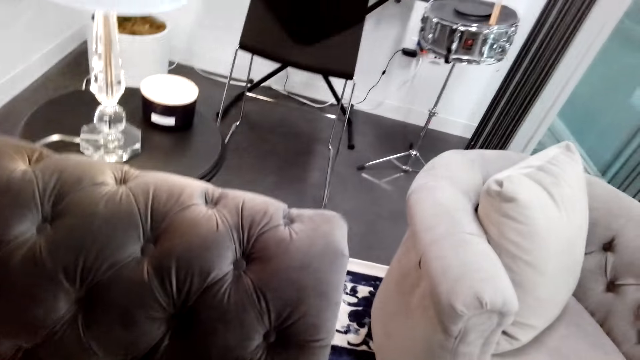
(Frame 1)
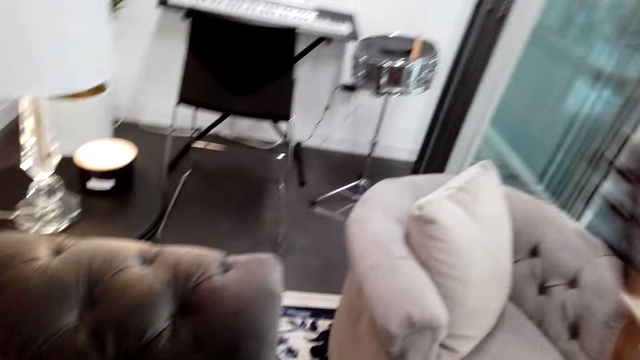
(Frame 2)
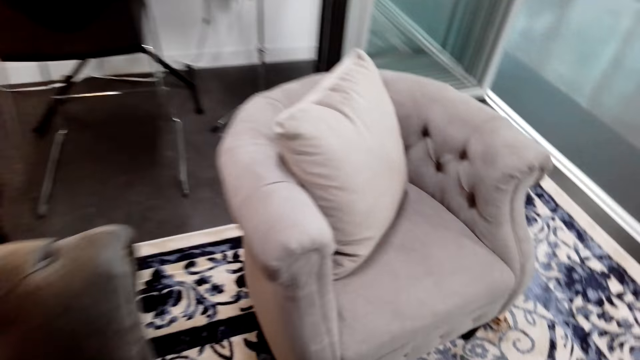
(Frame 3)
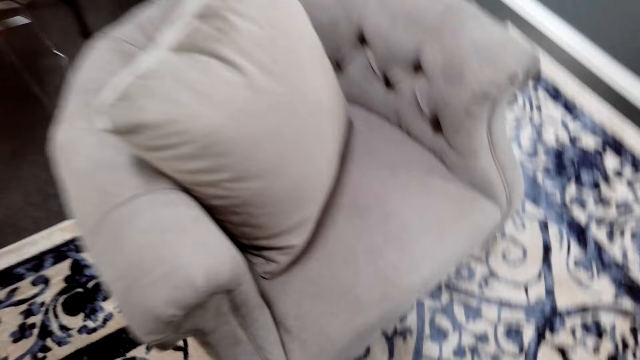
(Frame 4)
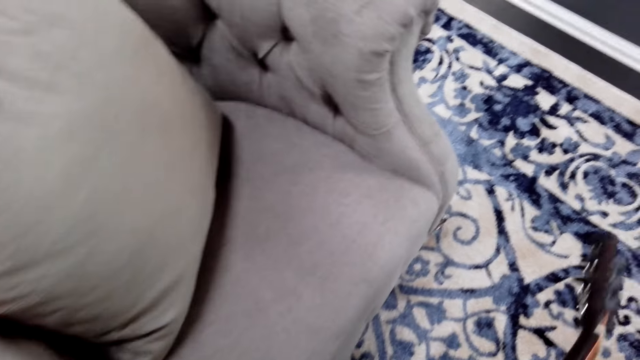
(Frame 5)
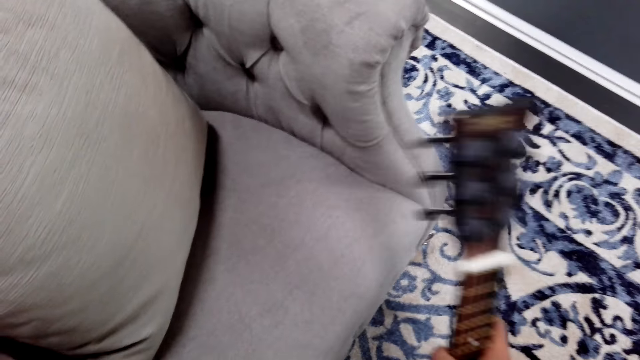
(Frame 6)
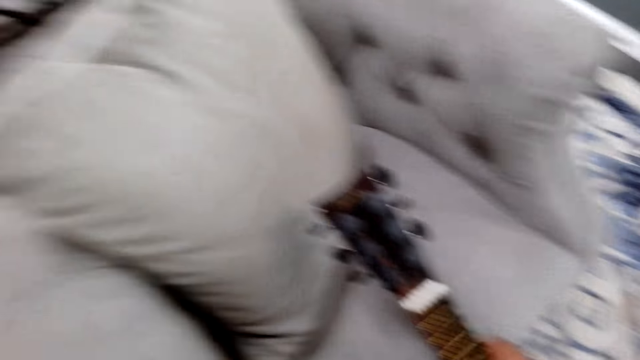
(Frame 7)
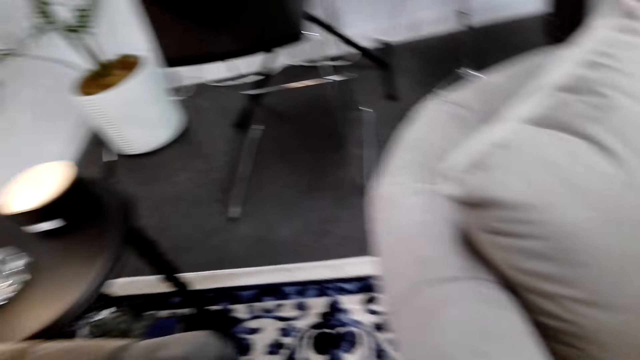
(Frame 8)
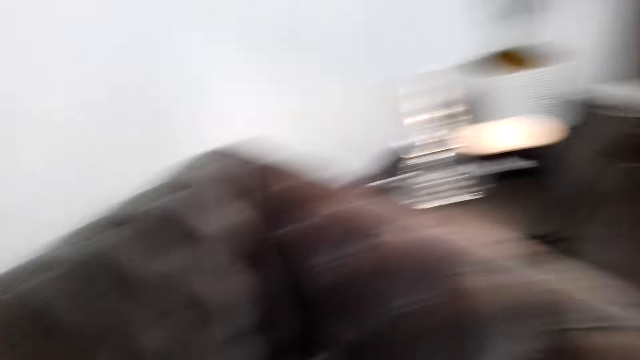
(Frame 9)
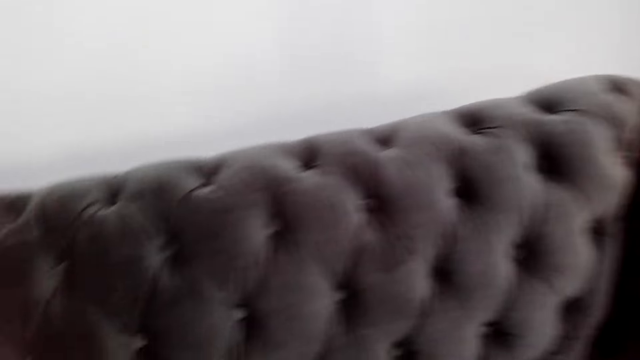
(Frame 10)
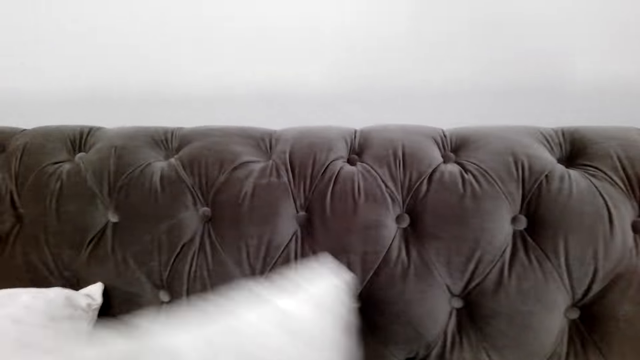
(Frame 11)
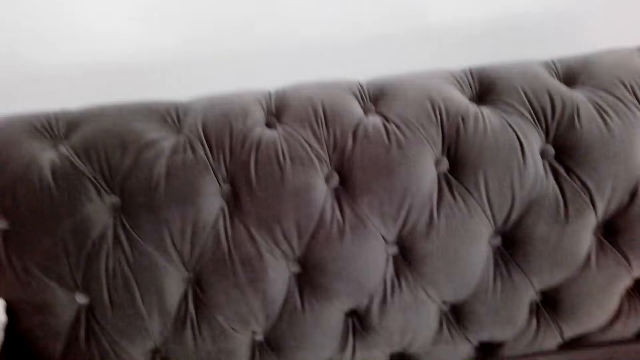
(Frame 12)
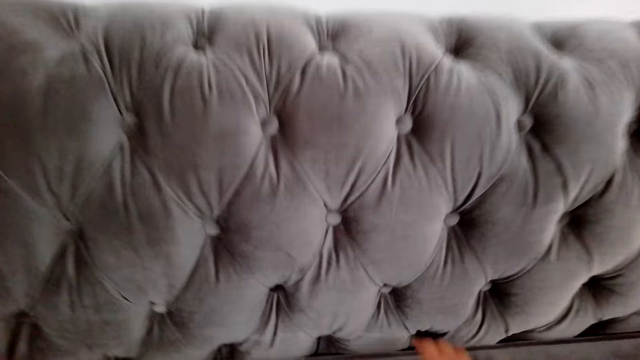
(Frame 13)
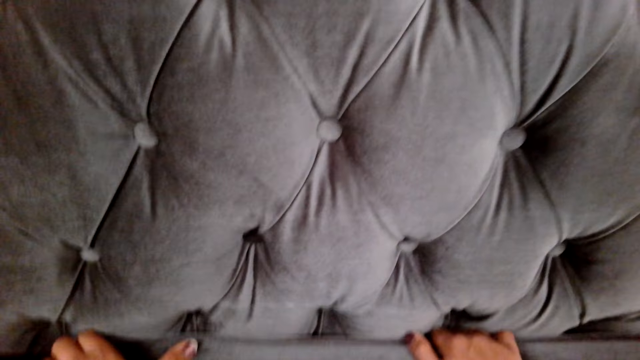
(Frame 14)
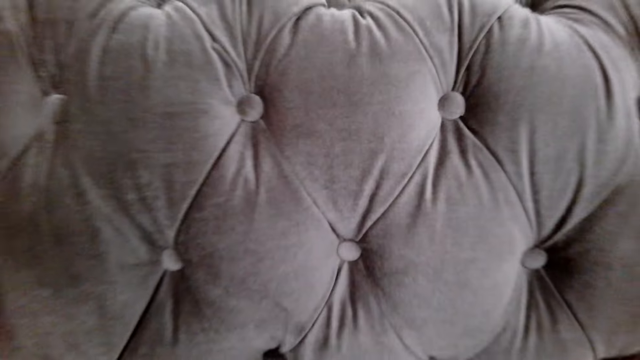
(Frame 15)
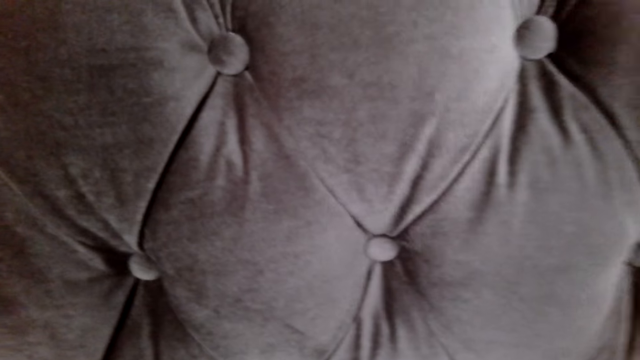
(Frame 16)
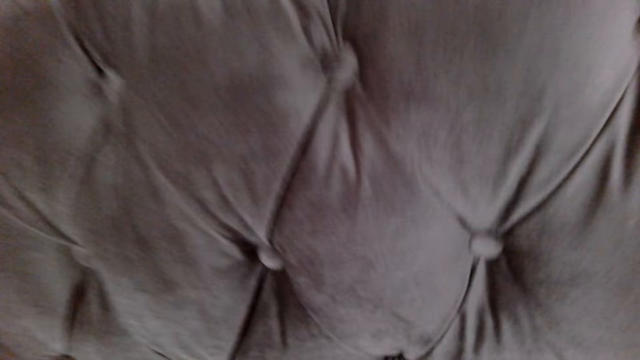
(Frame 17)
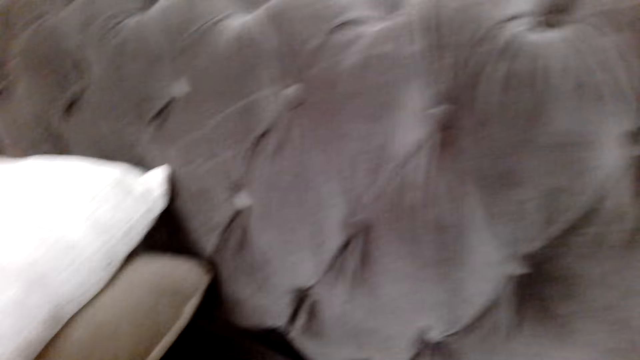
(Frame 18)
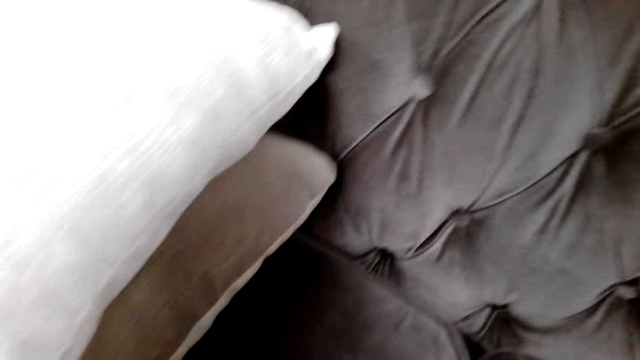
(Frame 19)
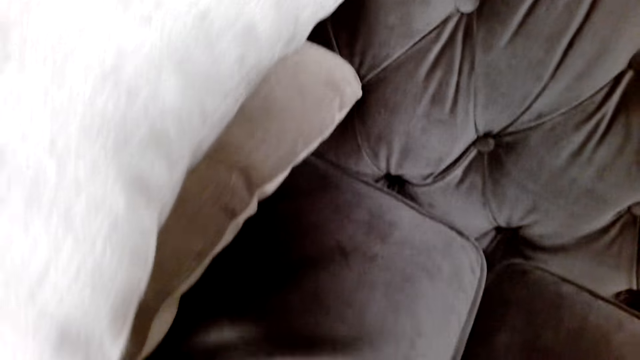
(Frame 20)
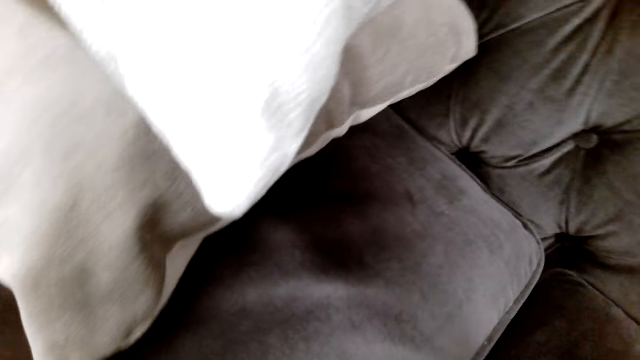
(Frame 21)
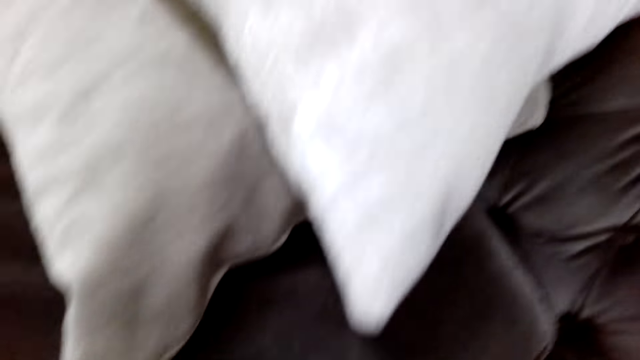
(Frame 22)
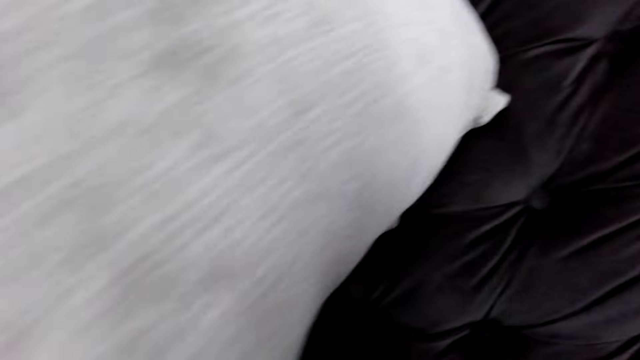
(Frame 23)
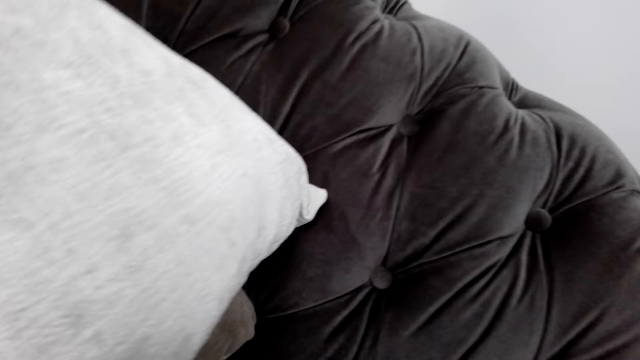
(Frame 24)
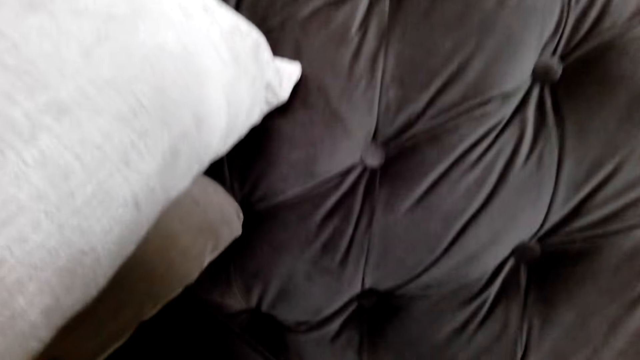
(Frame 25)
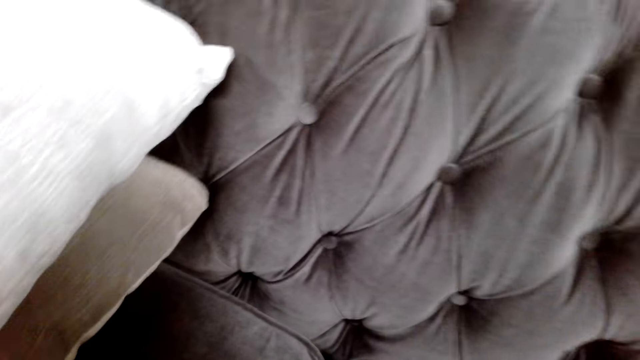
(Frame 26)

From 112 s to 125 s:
The camera wearer lifts a guitar from the sofa. They turn around the room. They place the guitar beside the sofa. They walk around the room. They look around the room. They lift a throw pillow from the sofa. They look around the sofa.

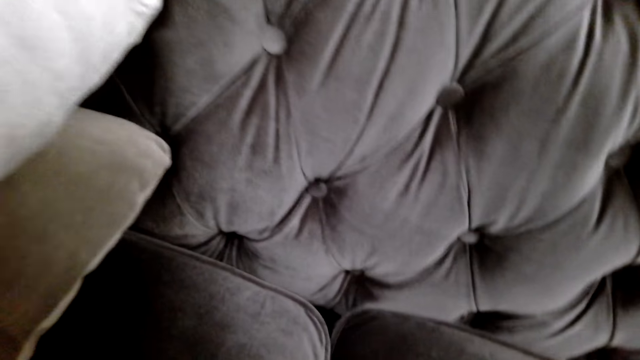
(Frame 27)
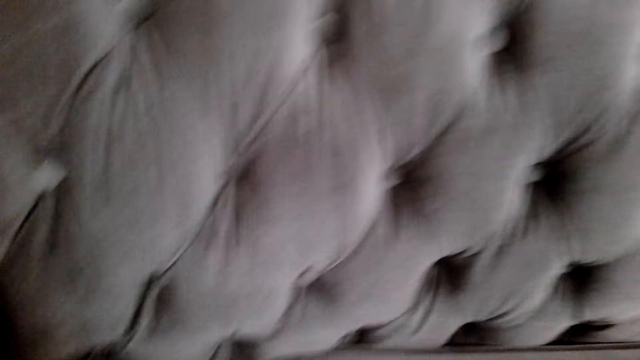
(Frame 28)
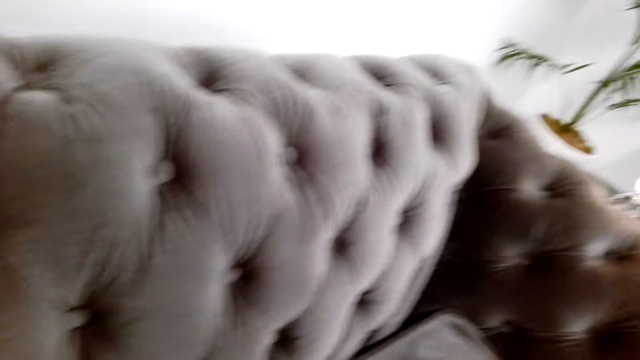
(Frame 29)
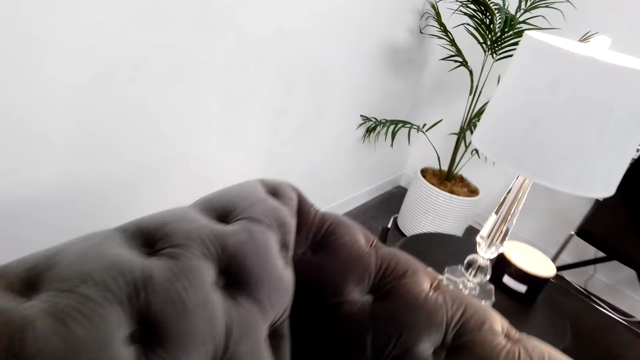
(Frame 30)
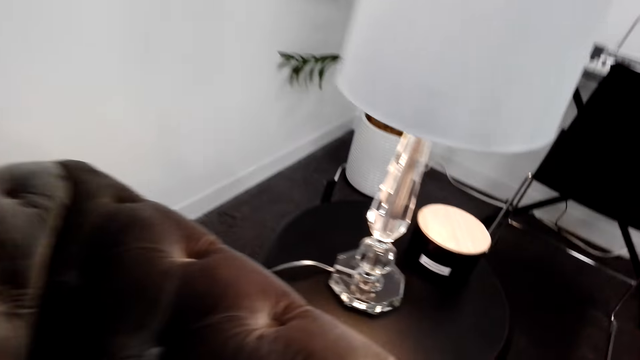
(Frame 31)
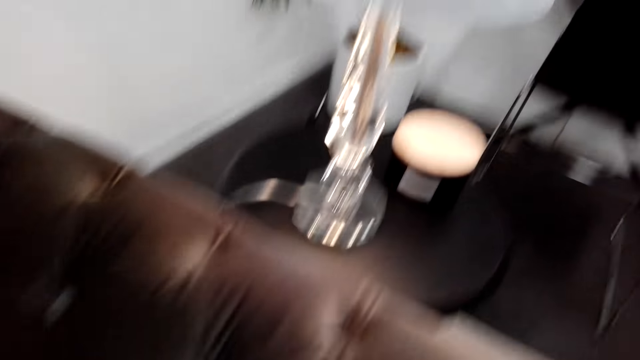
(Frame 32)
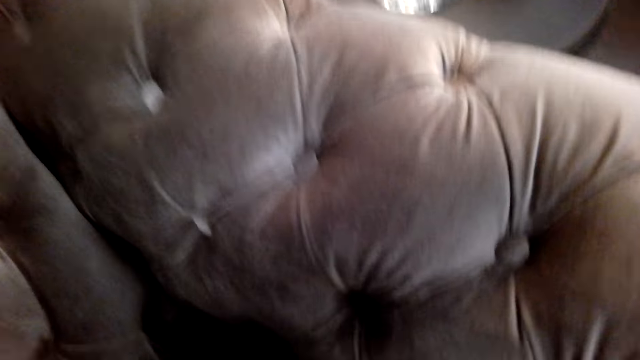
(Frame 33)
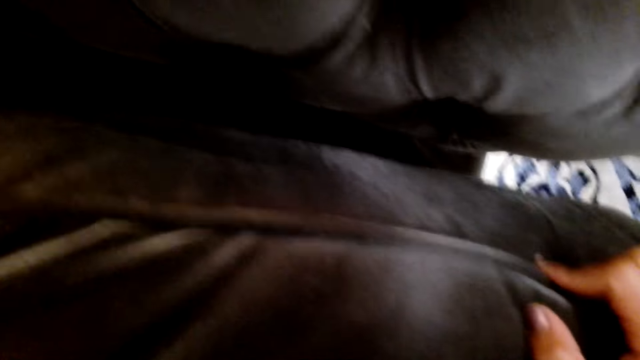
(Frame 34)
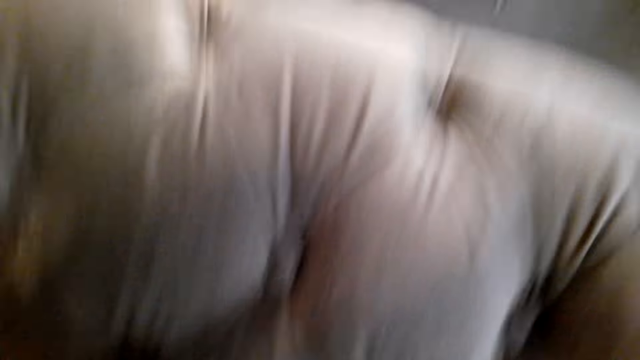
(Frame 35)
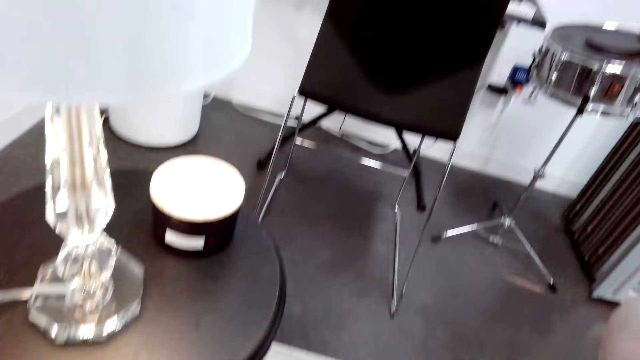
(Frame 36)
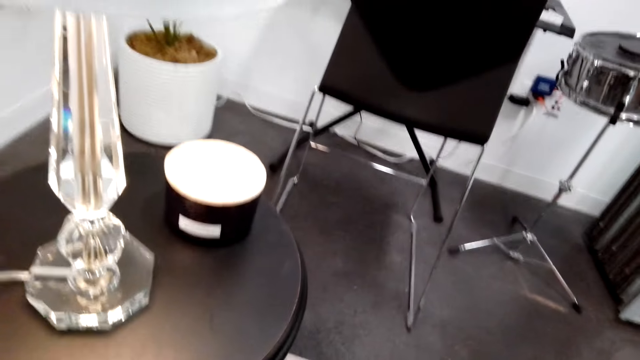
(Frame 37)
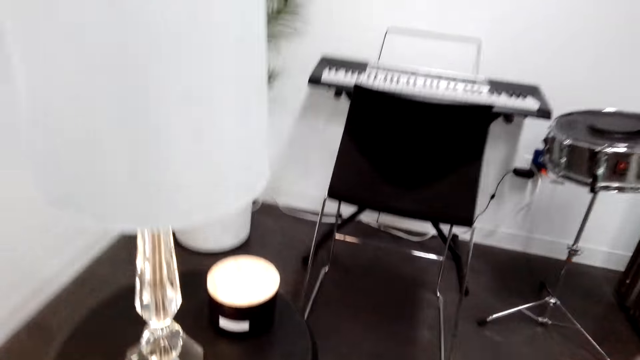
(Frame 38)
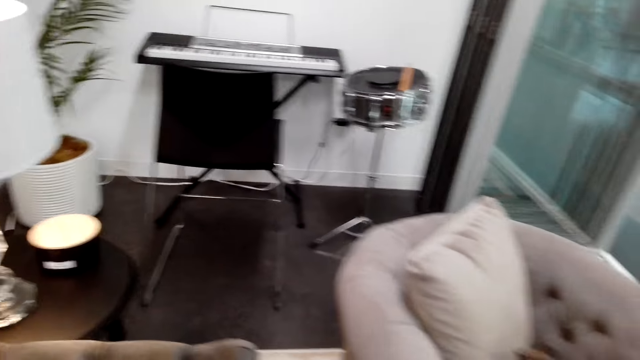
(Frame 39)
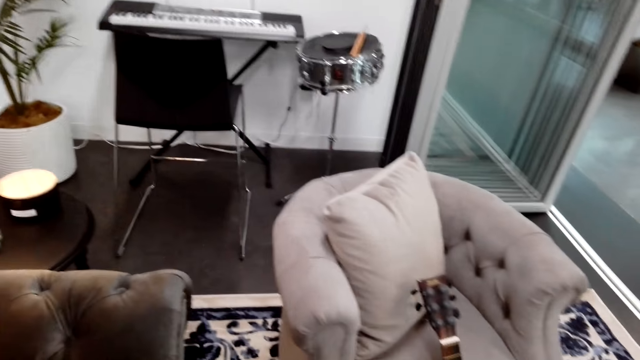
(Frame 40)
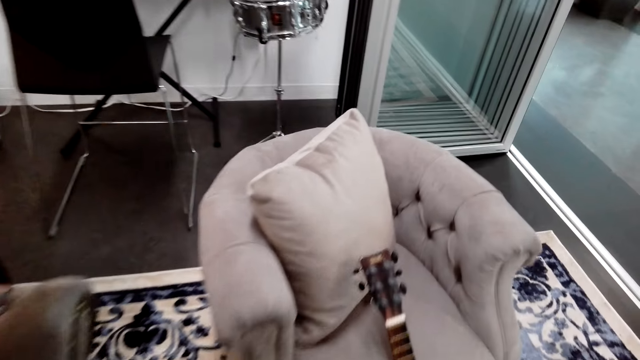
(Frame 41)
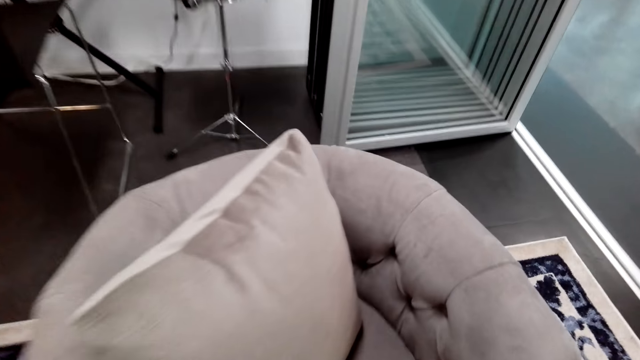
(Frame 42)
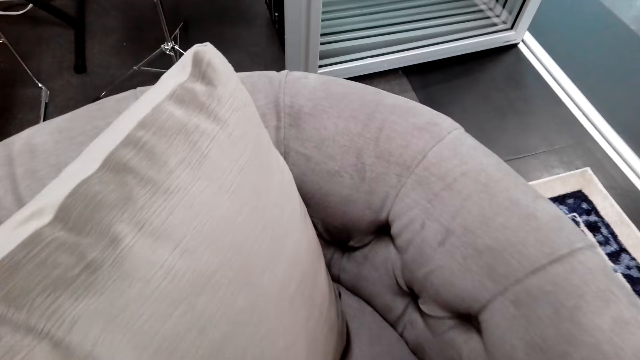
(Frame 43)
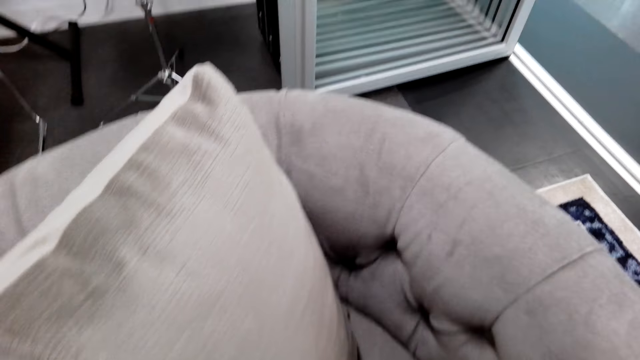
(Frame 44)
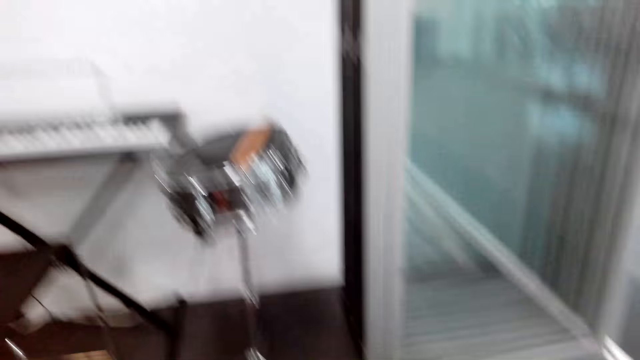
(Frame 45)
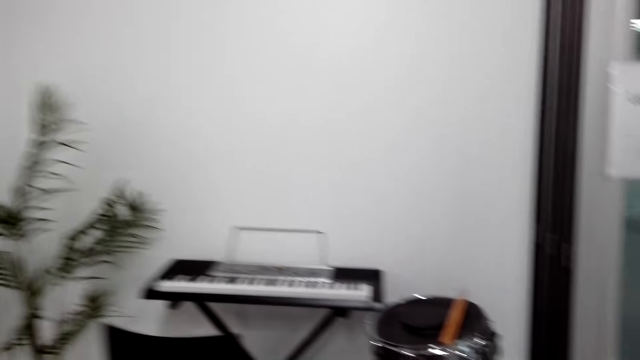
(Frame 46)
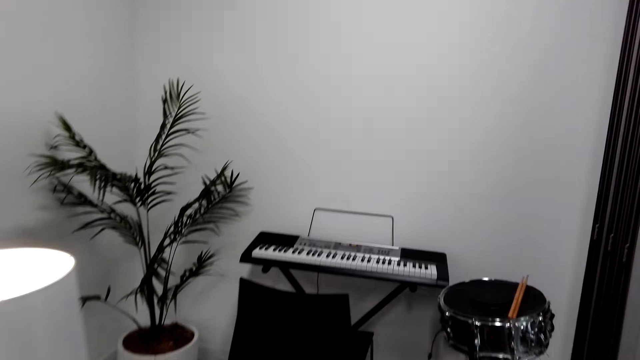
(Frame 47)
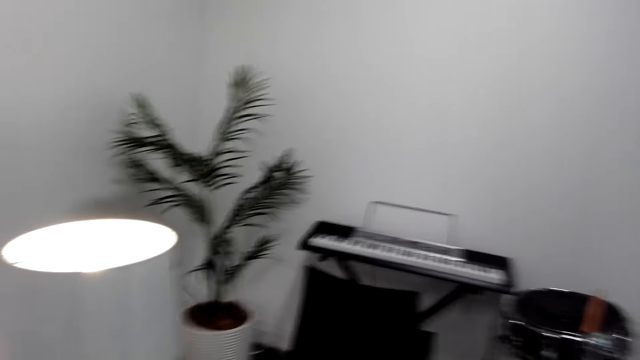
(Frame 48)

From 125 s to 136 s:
The camera wearer adjusts a cushion on the sofa. They look around the room.
